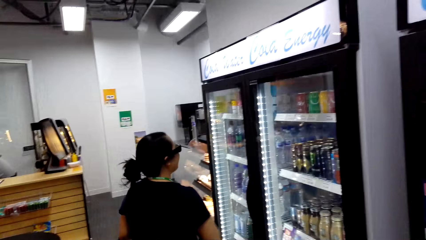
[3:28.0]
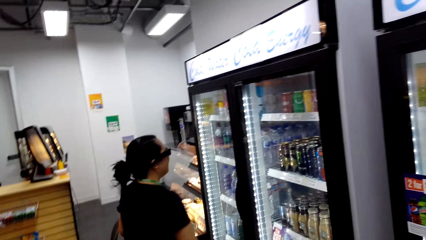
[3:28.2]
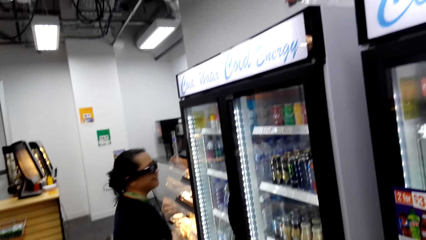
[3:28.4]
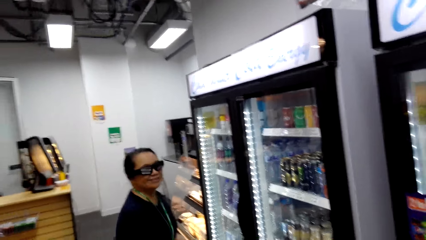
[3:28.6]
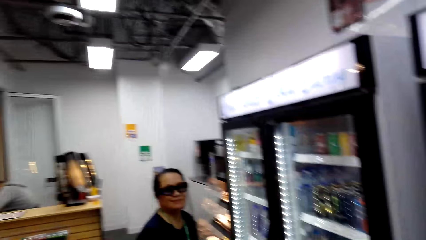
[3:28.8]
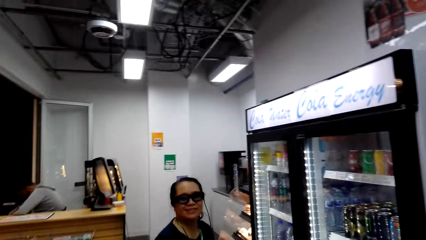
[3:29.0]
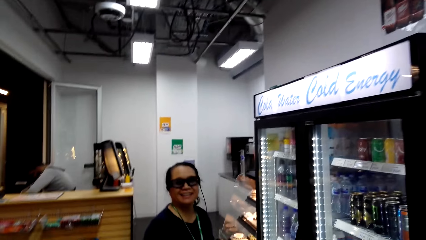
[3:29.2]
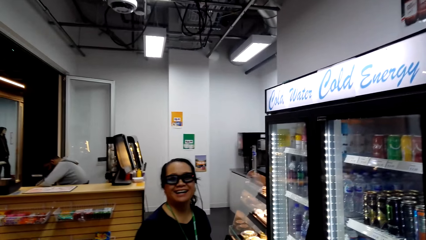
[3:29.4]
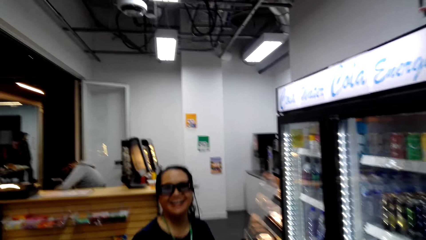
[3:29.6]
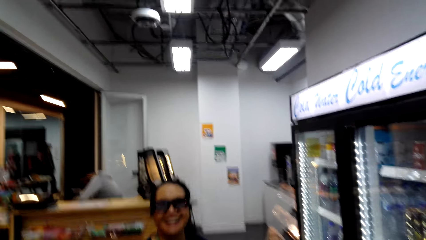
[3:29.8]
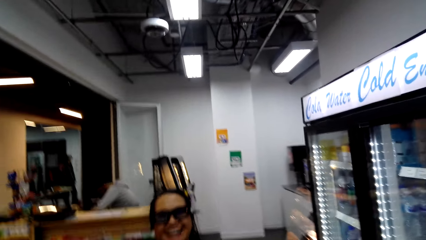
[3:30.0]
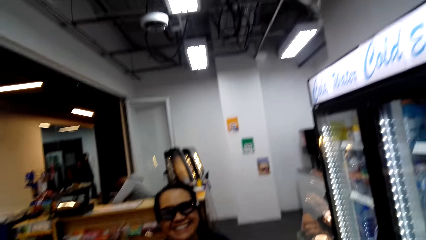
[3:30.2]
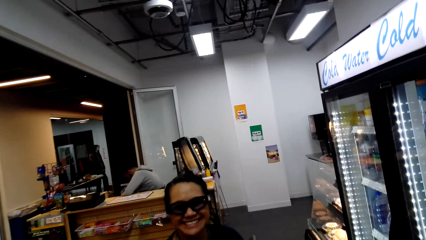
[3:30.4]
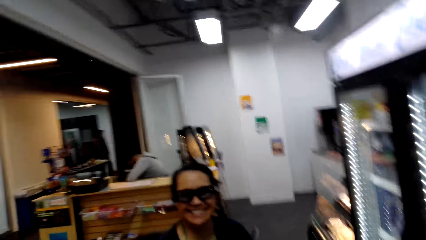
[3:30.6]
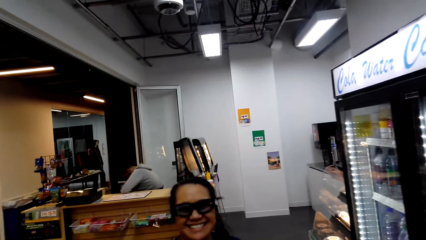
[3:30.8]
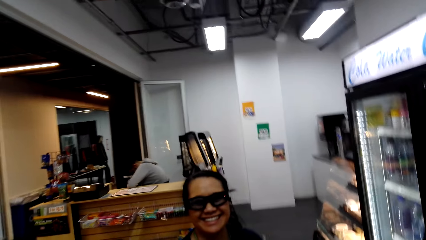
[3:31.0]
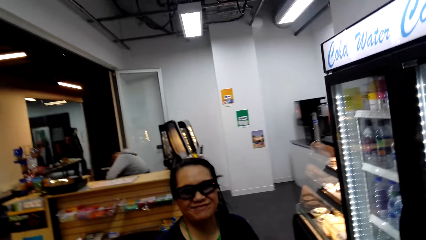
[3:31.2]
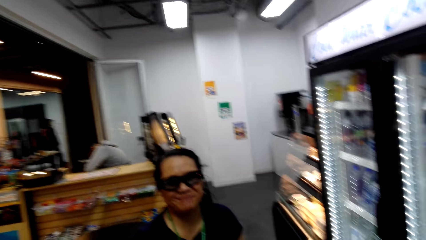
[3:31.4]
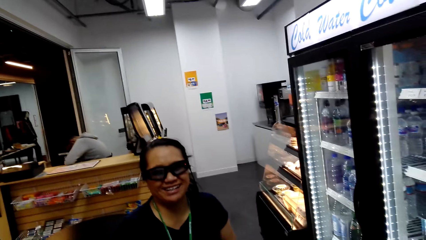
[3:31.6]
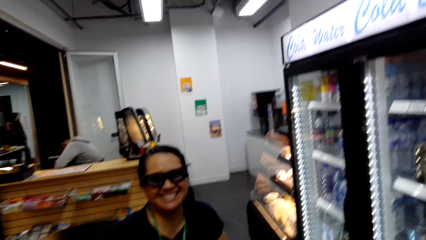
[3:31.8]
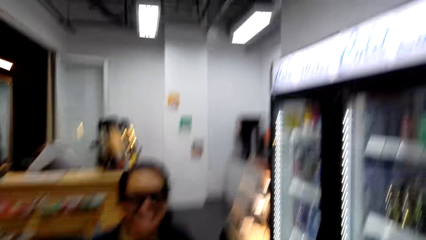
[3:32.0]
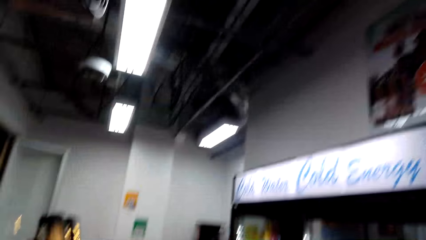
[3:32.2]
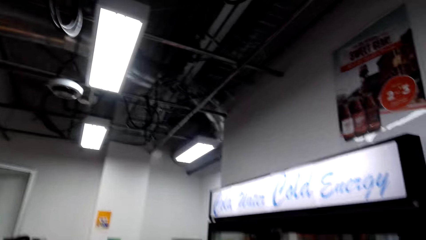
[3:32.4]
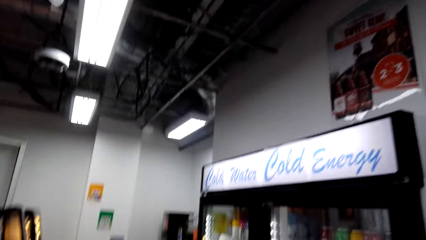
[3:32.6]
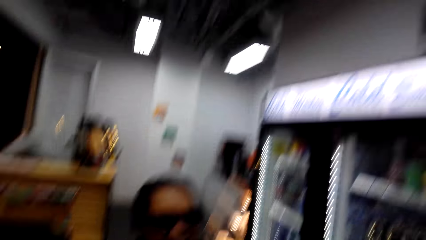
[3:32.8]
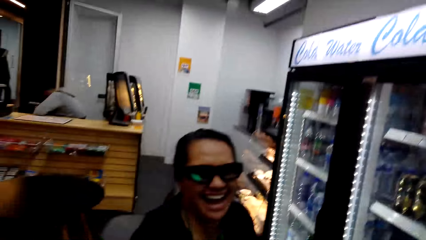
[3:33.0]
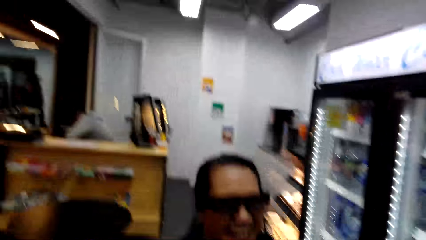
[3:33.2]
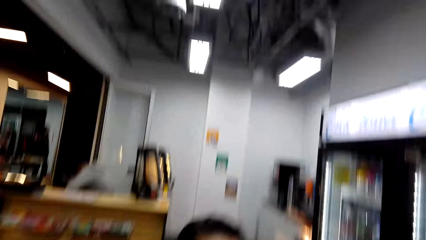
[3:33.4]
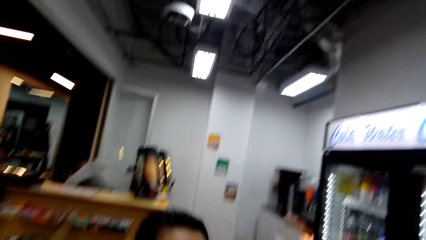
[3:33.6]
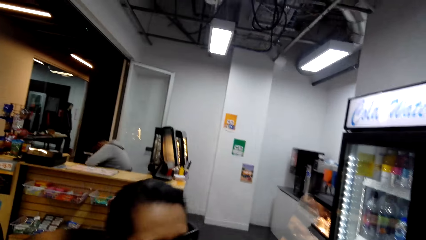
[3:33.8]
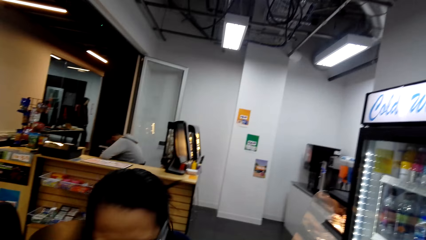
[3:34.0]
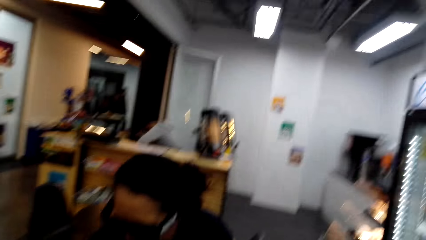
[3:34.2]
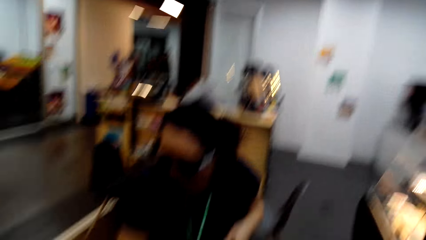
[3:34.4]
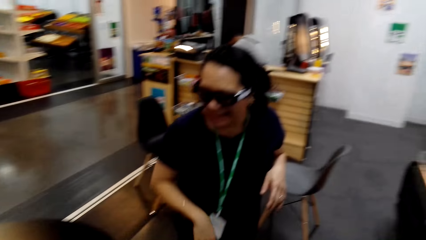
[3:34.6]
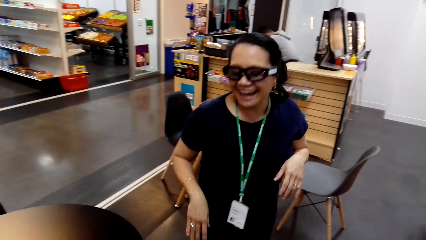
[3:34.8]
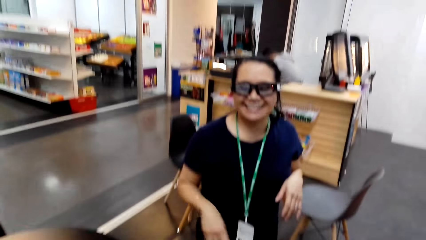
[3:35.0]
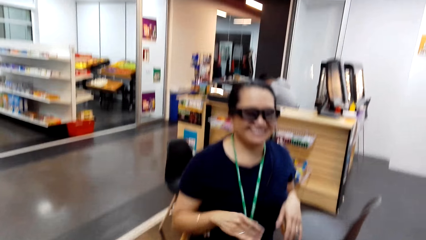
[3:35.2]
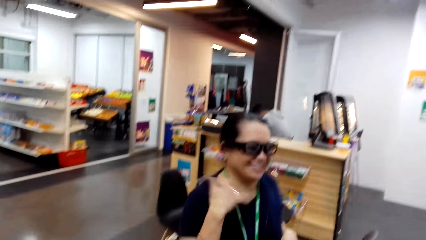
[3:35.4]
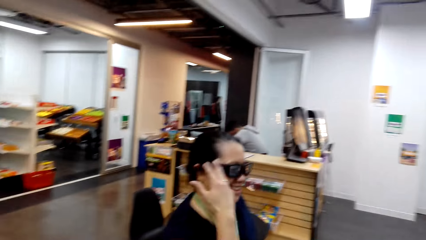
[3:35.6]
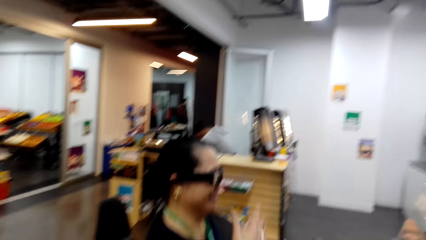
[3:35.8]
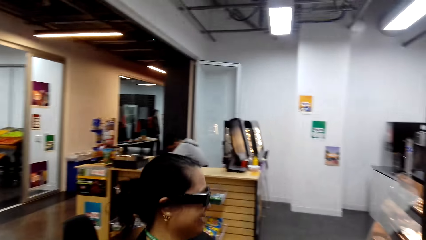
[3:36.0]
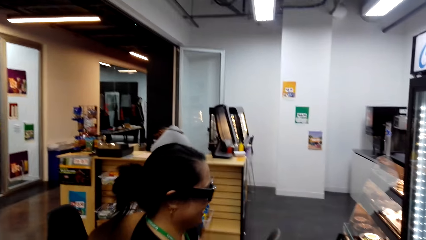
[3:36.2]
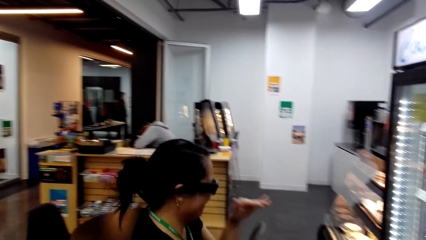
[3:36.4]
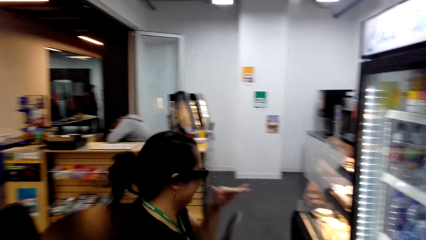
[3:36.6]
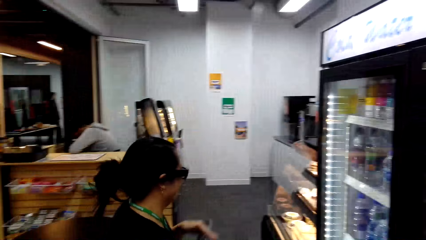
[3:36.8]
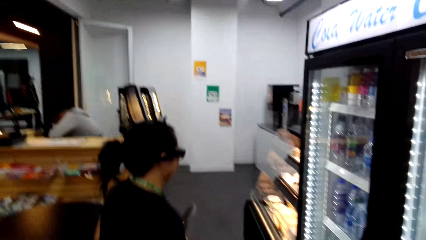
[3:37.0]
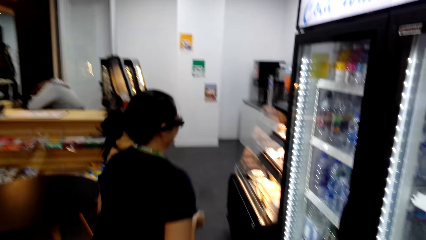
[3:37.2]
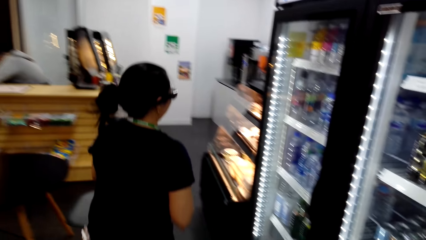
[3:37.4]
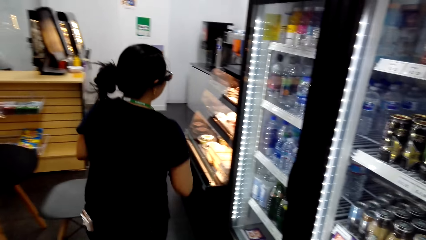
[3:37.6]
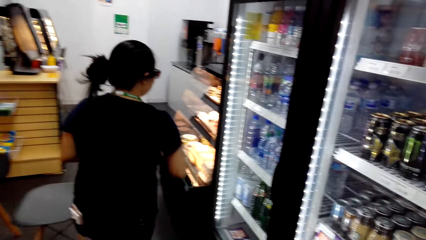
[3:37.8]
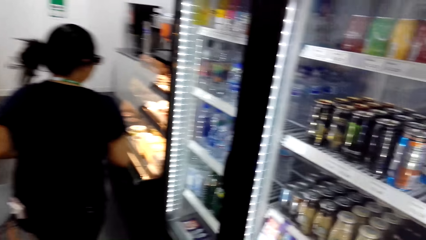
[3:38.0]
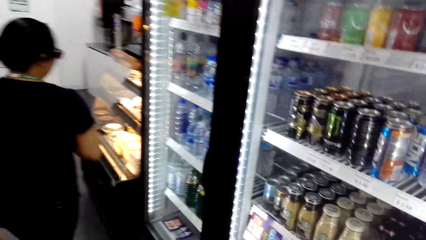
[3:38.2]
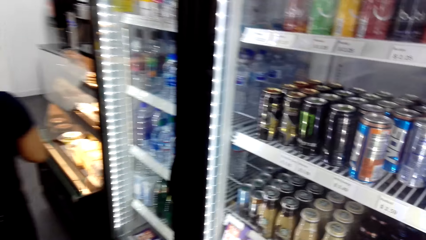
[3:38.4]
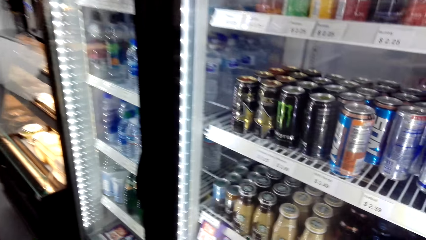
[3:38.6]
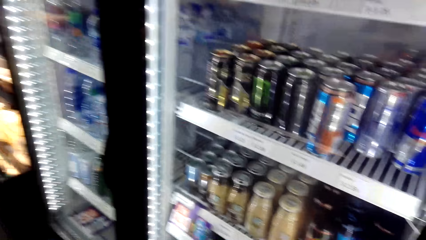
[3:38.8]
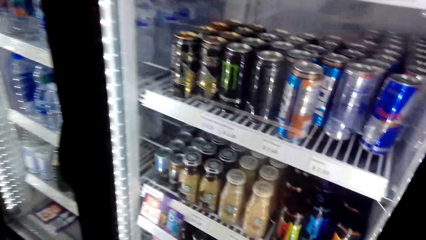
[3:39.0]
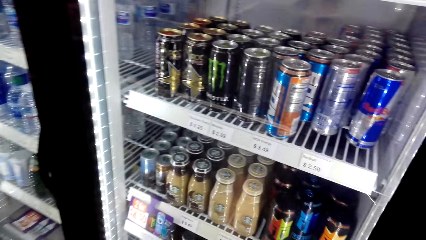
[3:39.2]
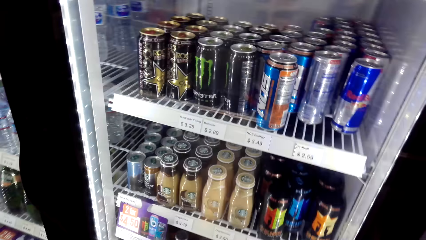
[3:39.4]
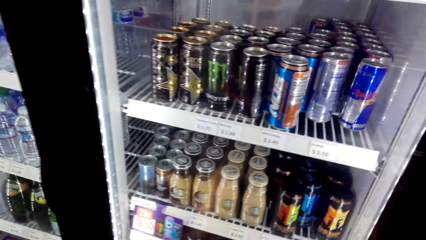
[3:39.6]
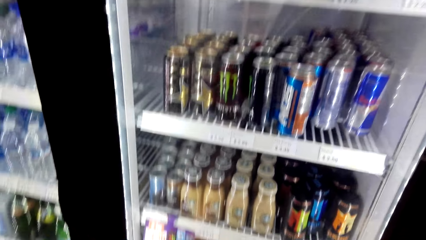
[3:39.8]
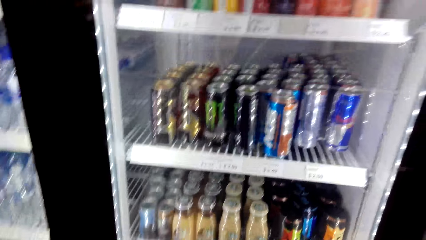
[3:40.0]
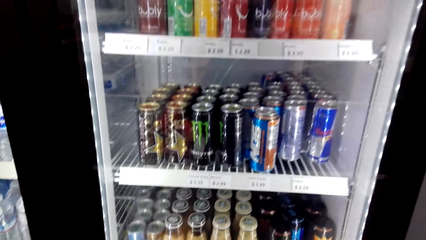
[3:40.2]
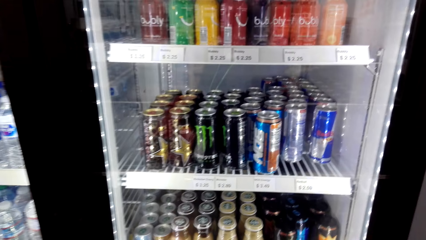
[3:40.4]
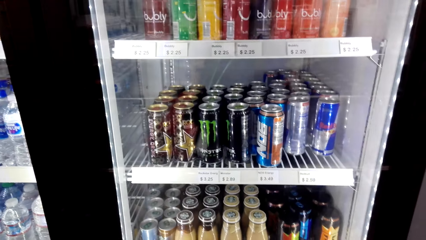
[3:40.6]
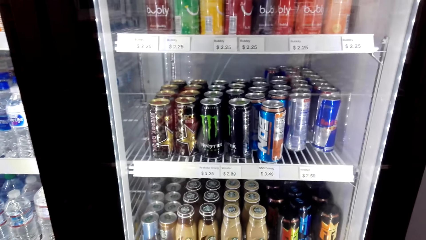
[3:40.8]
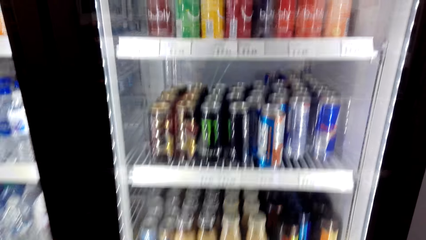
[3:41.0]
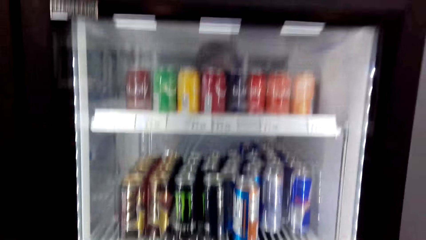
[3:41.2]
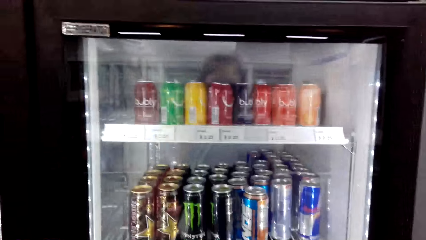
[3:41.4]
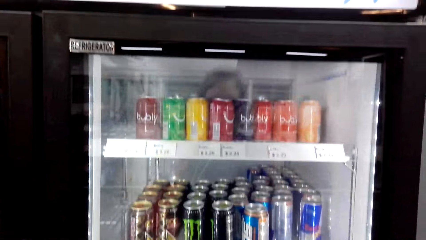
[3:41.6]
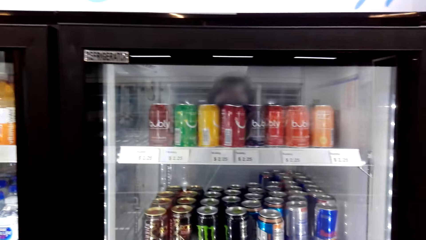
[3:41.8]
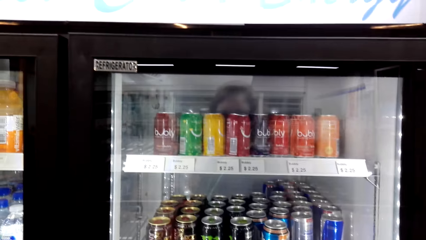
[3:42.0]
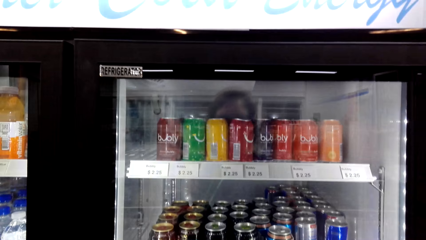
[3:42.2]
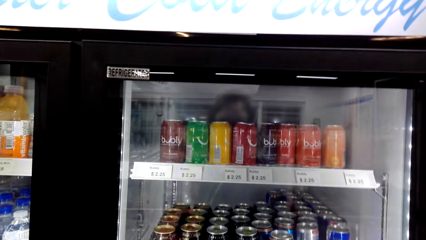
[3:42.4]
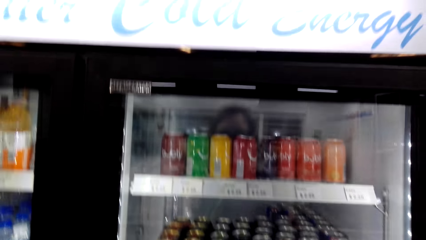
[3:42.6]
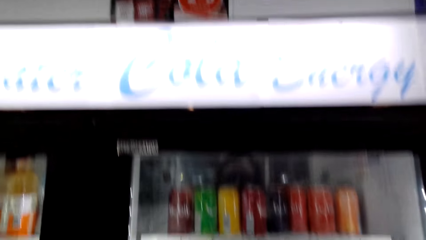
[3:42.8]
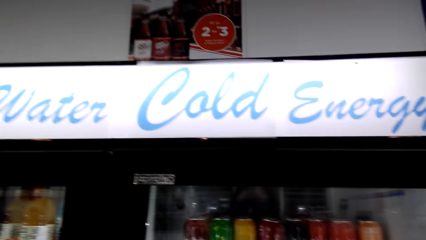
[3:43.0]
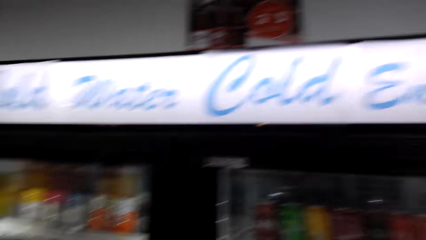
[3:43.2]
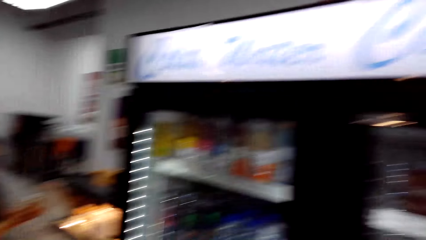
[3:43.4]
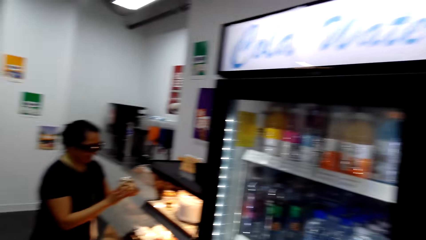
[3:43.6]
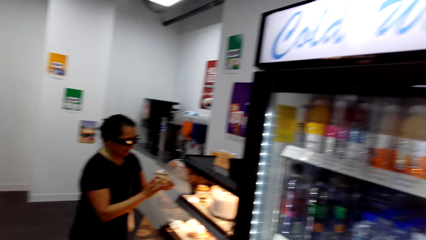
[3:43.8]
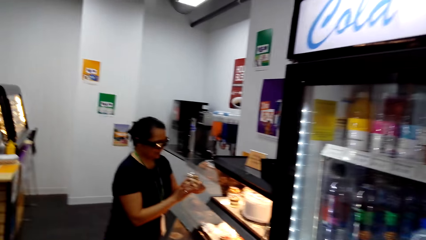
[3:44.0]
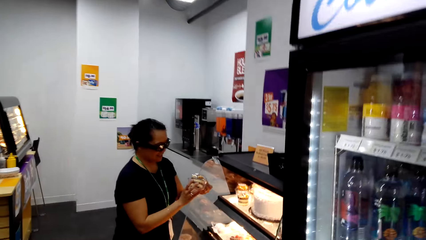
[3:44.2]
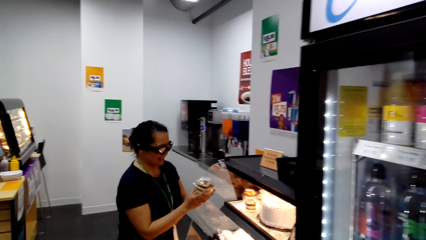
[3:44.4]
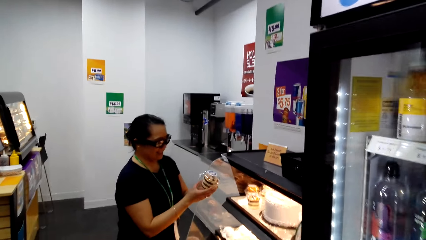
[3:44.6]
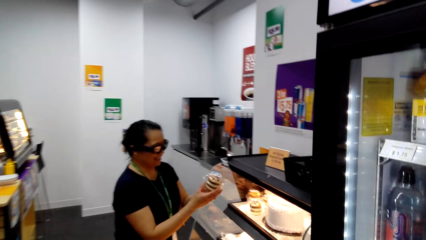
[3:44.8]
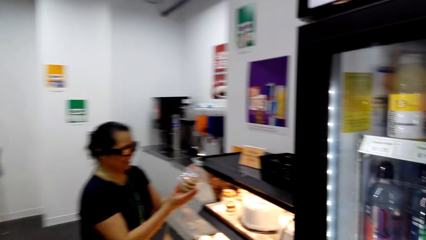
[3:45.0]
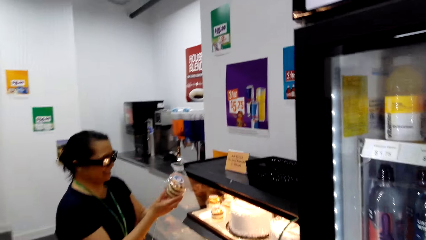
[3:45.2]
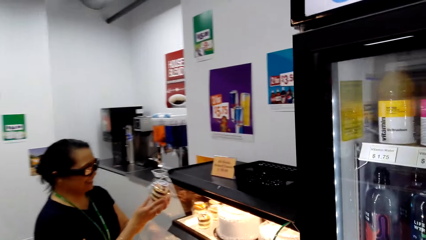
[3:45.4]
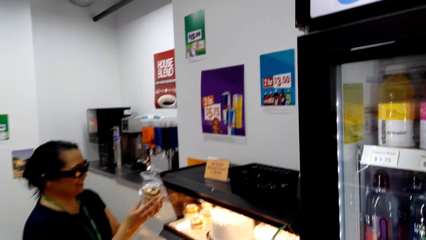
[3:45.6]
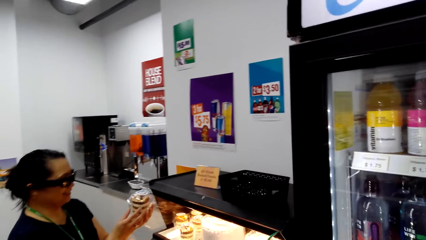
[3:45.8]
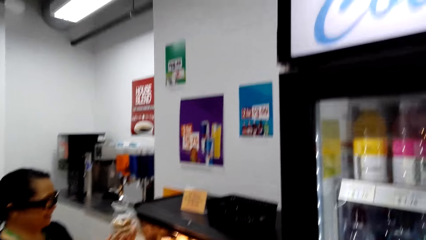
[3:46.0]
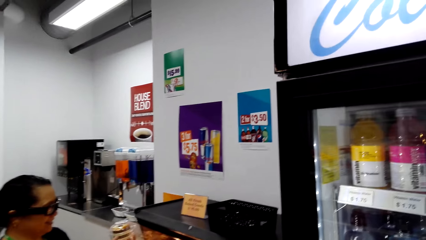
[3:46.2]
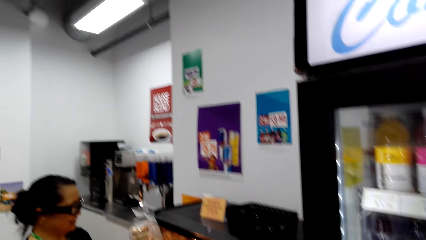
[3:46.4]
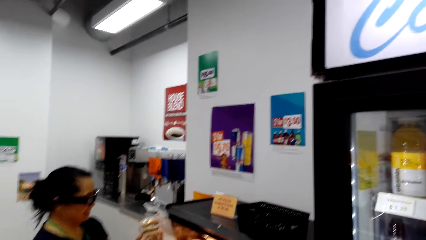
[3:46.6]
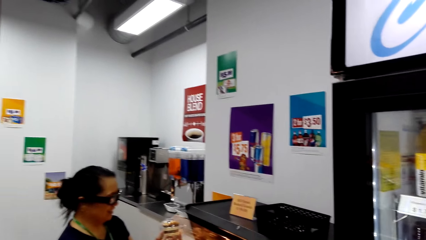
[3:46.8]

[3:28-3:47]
The camera wearer looks at the woman. They talk to the woman. The woman talks to the camera wearer. She laughs. She talks to the camera wearer. The camera wearer looks at the refrigerator. The woman talks to the camera wearer. The camera wearer looks at the refrigerator. The woman holds something in both her hands. The camera wearer looks at the woman. The woman talks to the camera wearer.
